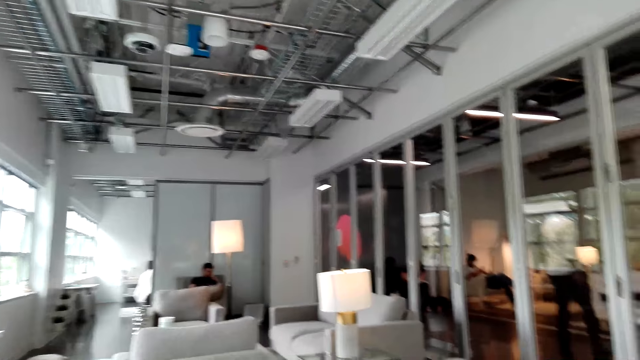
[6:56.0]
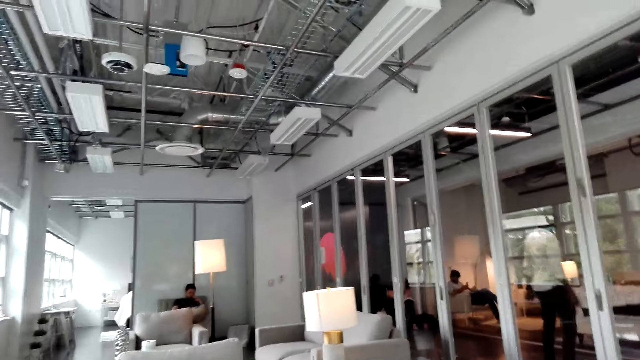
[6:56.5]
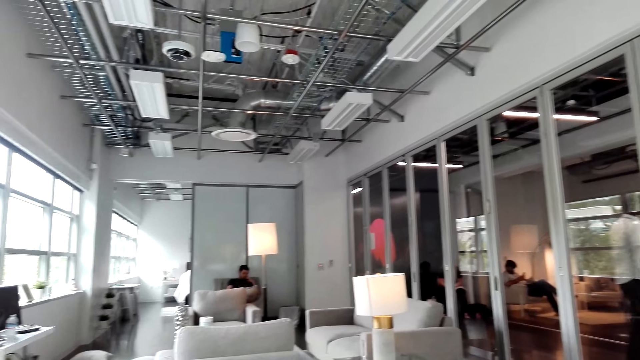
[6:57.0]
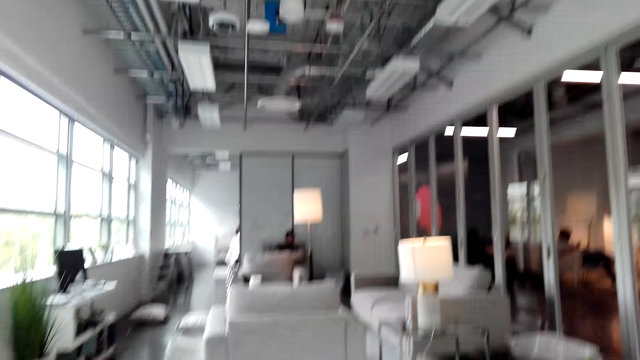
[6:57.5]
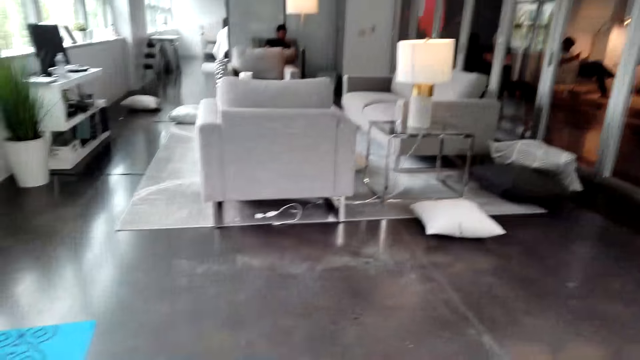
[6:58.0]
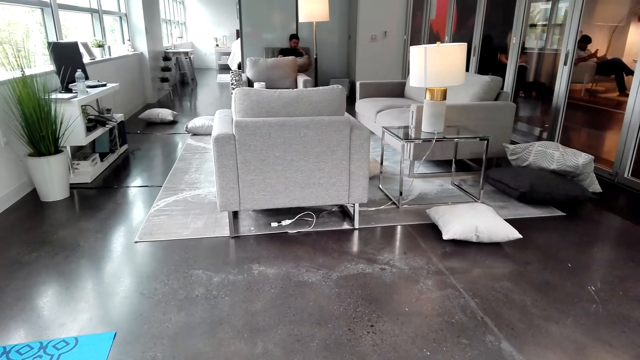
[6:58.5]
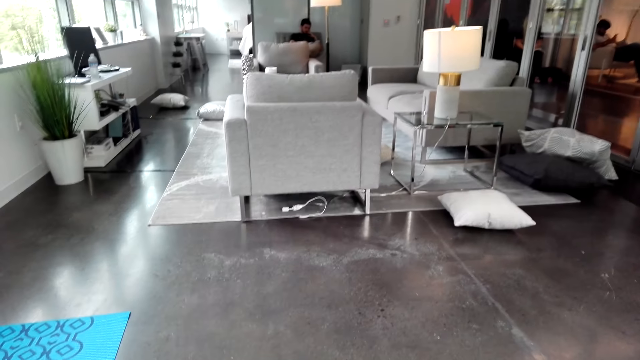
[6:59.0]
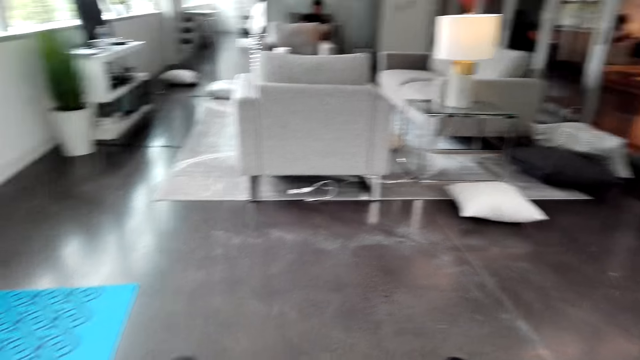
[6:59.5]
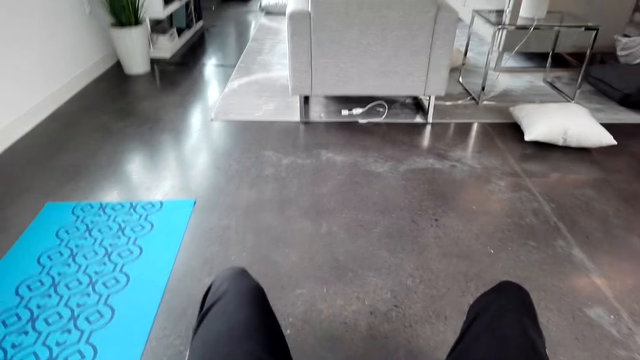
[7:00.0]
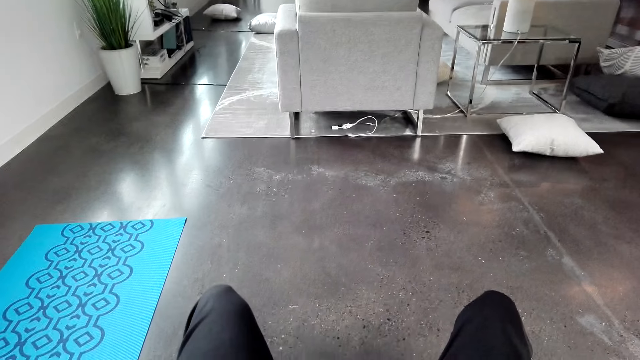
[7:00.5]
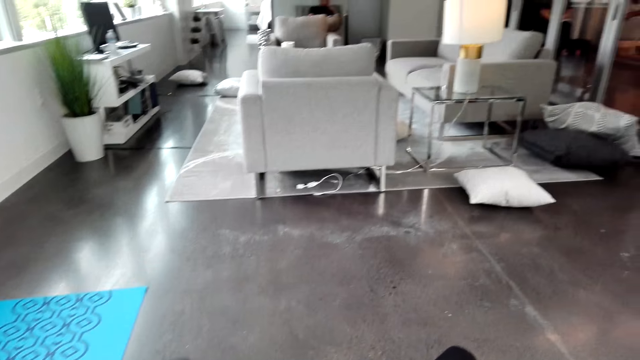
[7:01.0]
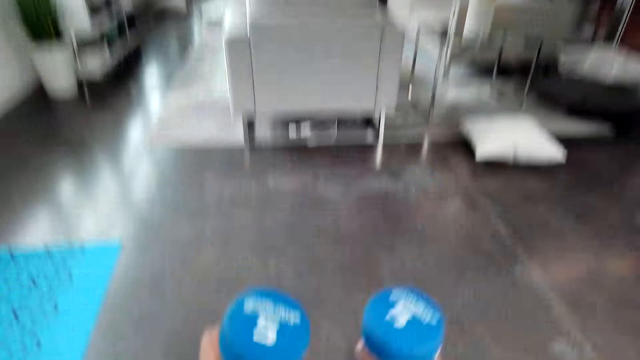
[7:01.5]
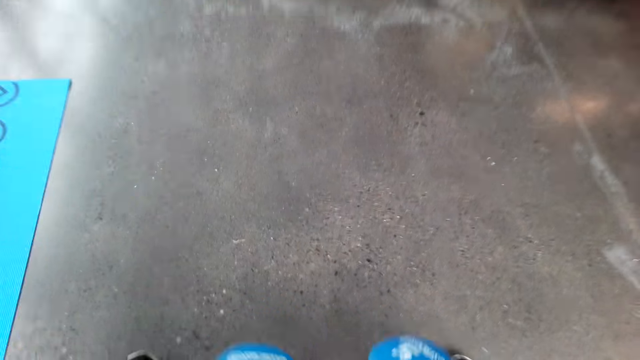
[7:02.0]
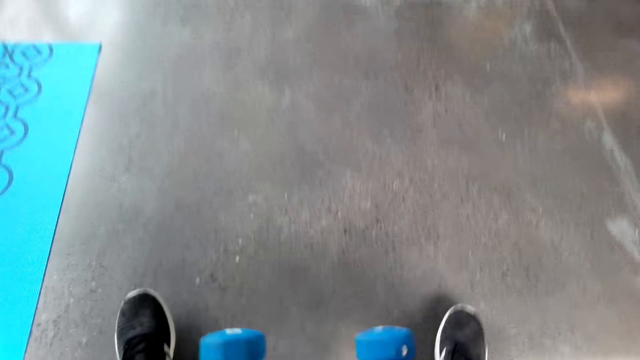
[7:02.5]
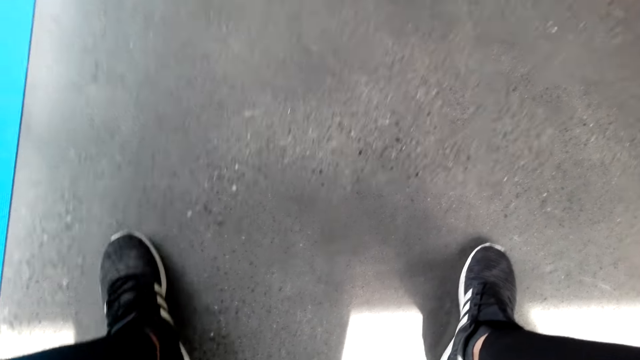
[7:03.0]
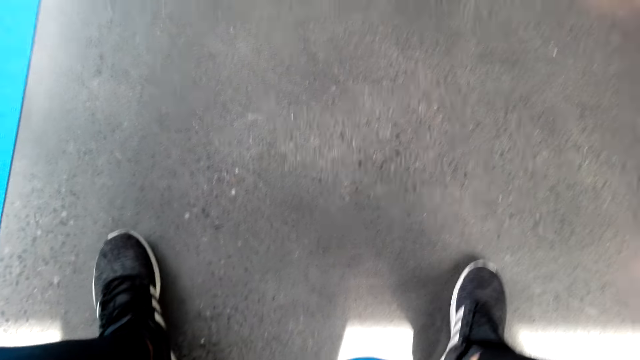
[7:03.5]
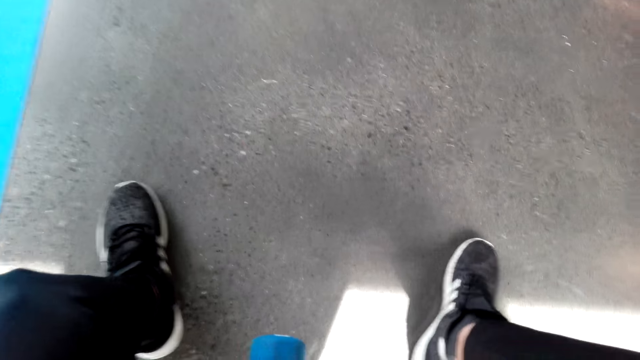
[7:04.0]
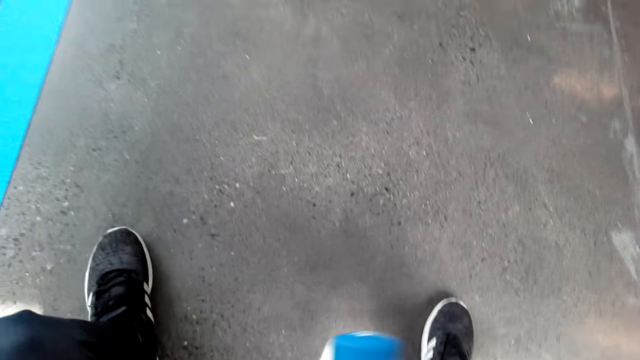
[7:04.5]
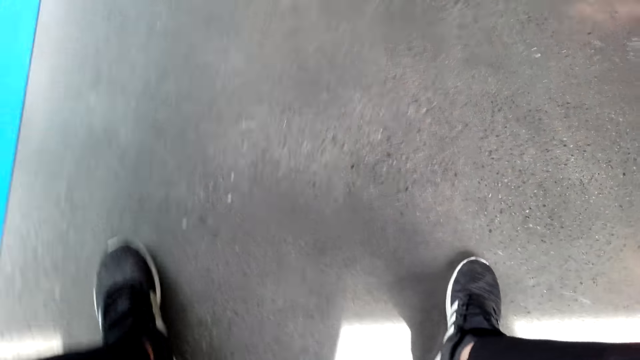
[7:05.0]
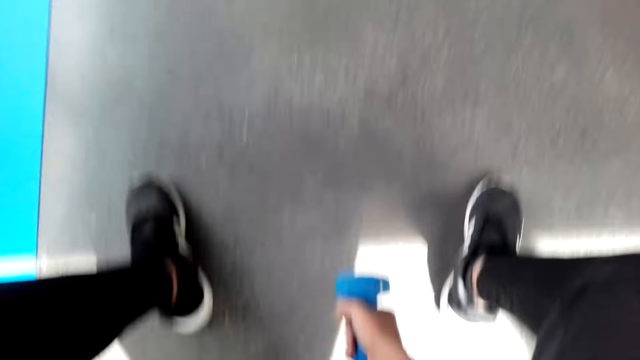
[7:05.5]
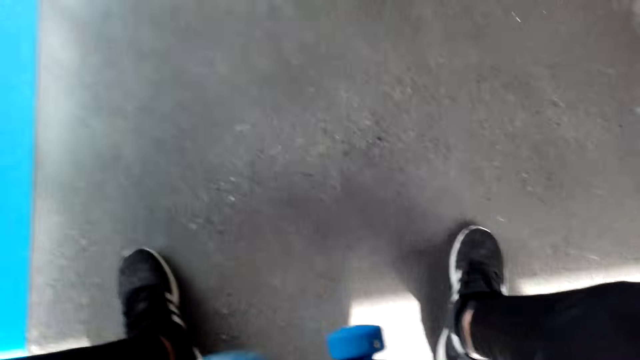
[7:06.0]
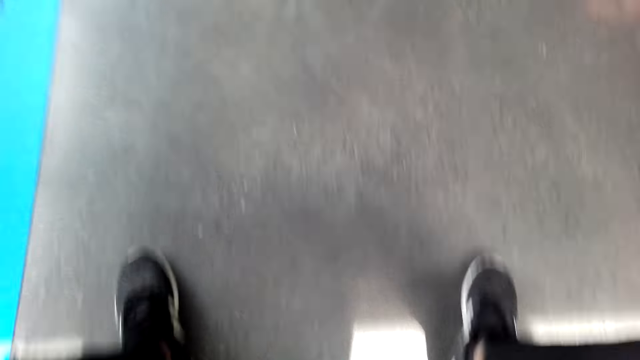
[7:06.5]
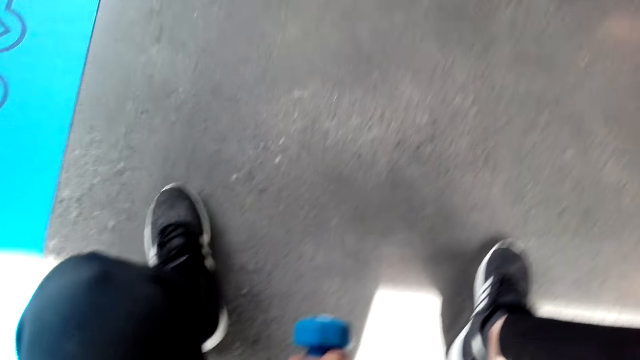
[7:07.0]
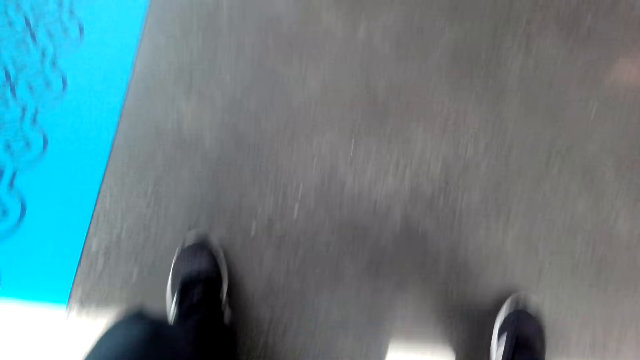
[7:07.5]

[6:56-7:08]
The camera wearer lifts up the dumbbells in his hands up and down.

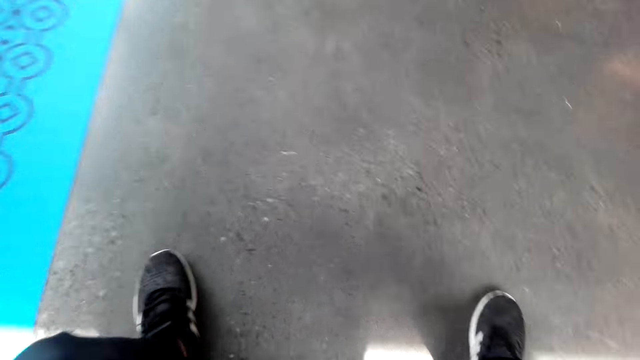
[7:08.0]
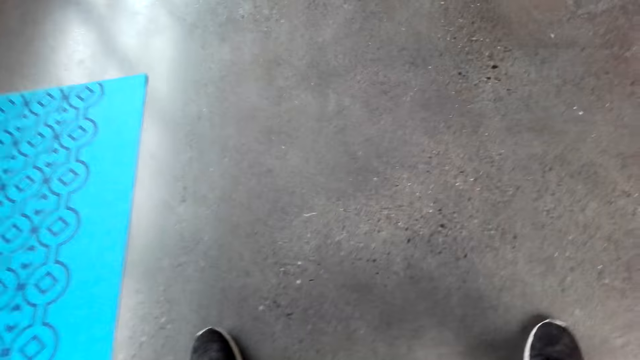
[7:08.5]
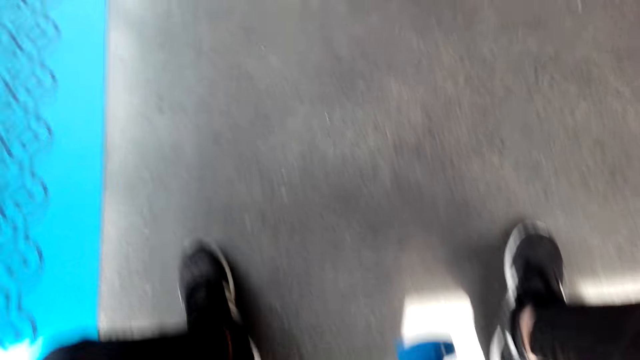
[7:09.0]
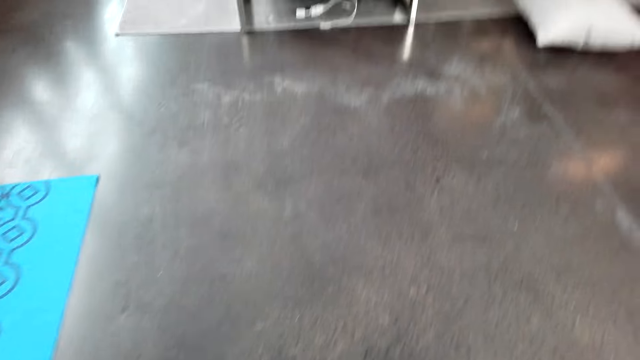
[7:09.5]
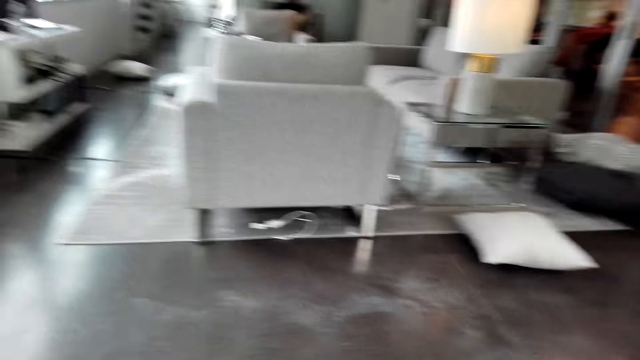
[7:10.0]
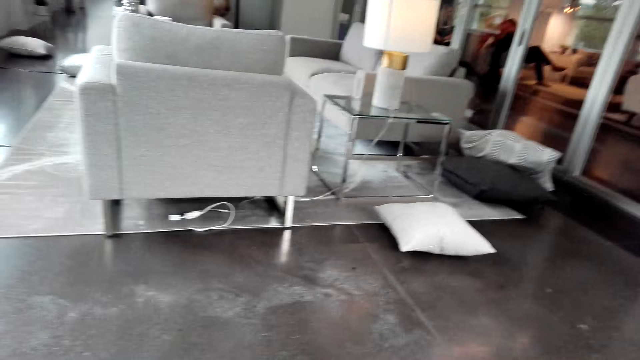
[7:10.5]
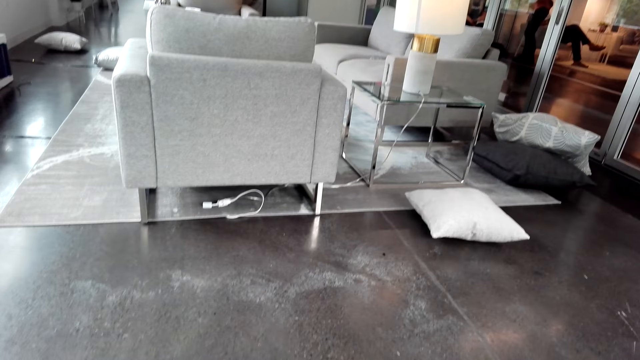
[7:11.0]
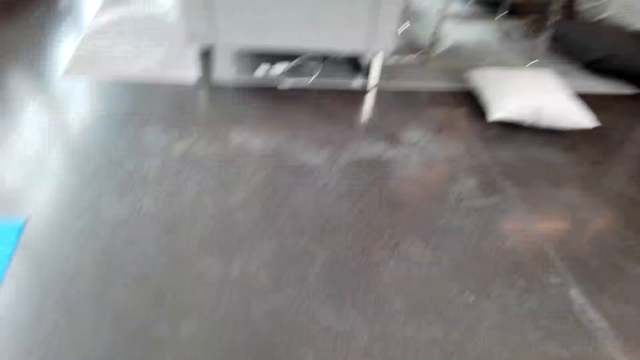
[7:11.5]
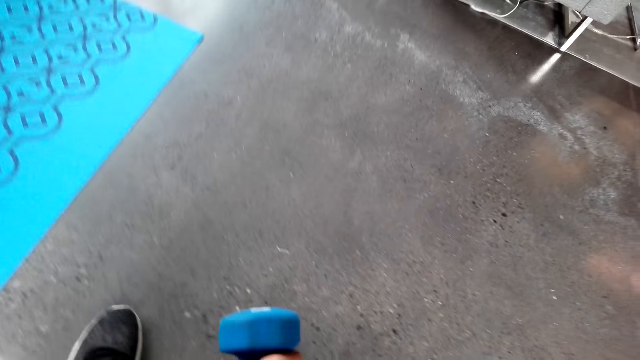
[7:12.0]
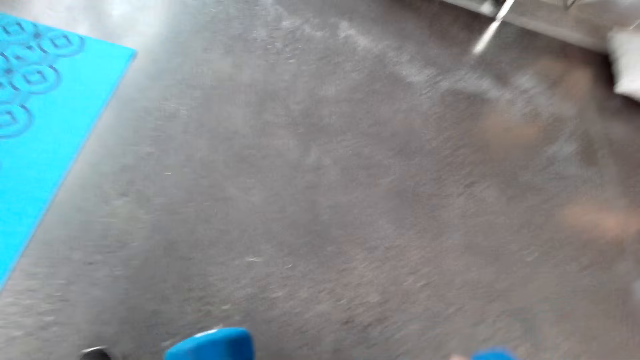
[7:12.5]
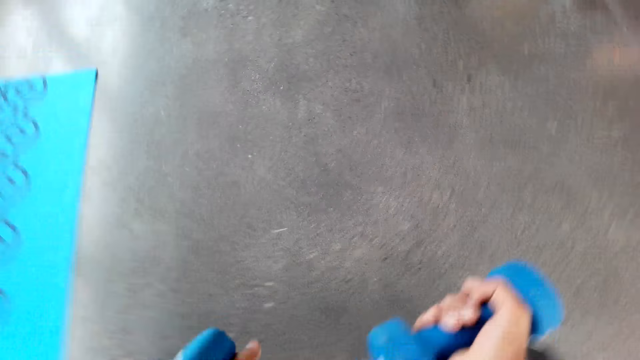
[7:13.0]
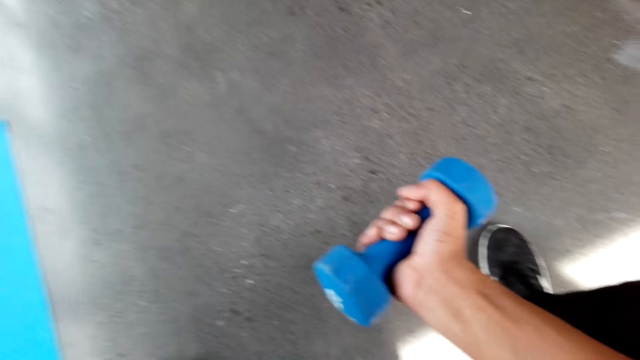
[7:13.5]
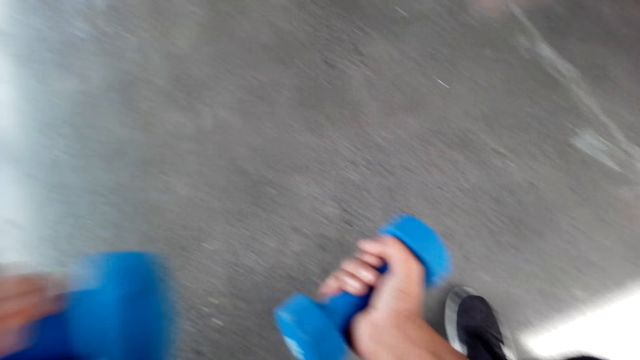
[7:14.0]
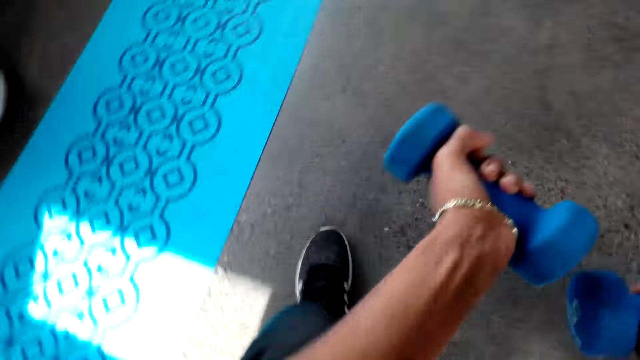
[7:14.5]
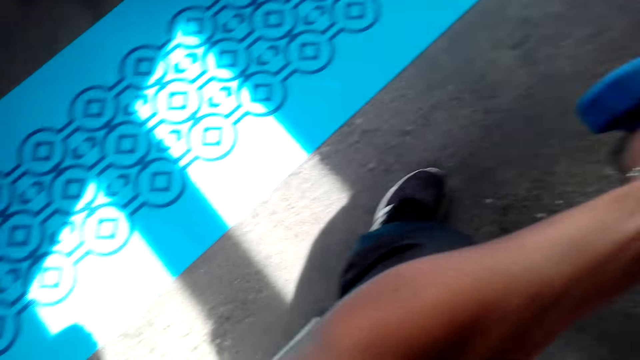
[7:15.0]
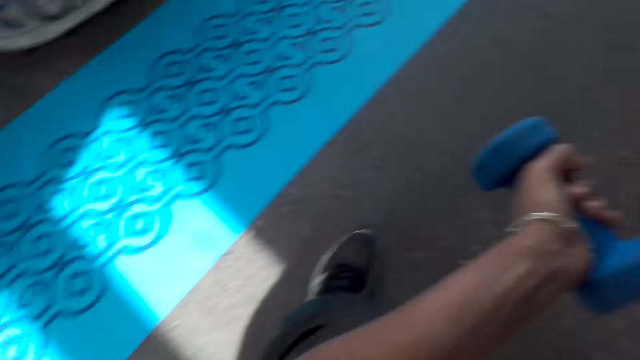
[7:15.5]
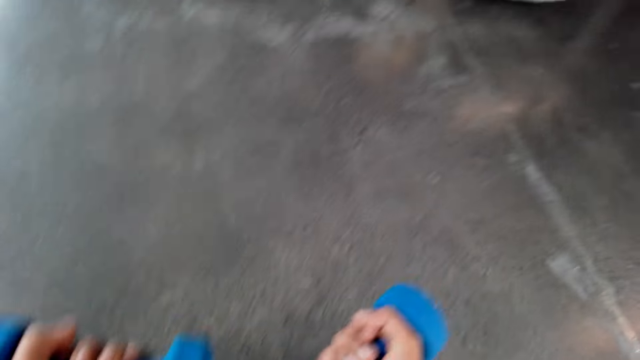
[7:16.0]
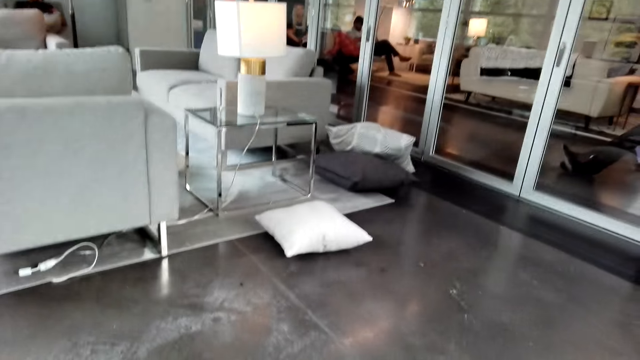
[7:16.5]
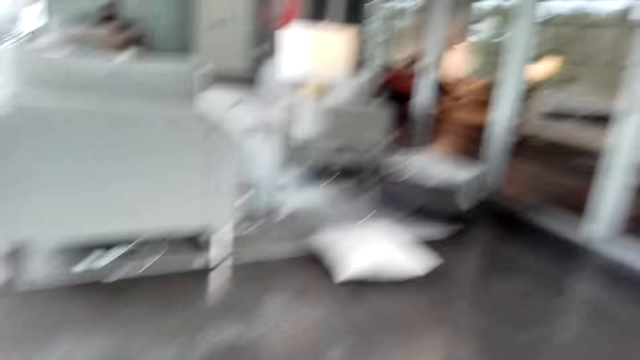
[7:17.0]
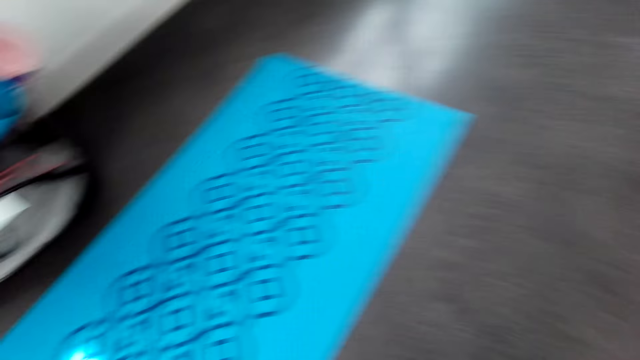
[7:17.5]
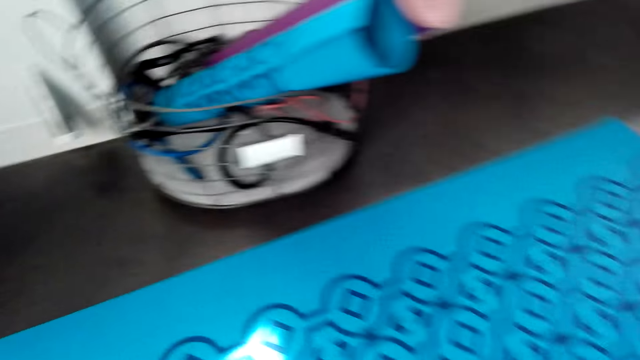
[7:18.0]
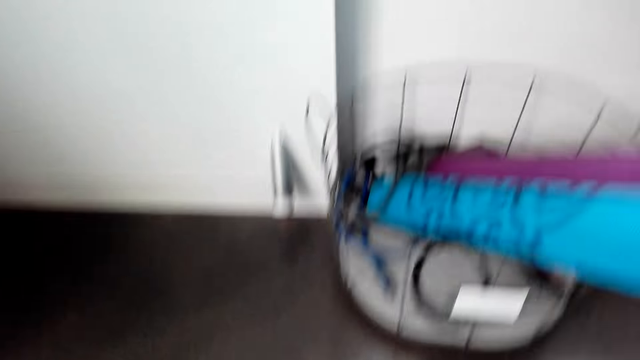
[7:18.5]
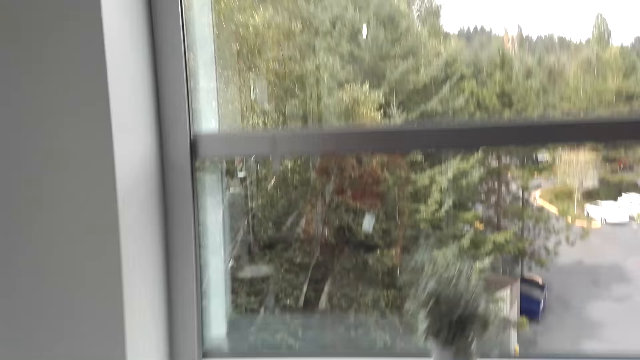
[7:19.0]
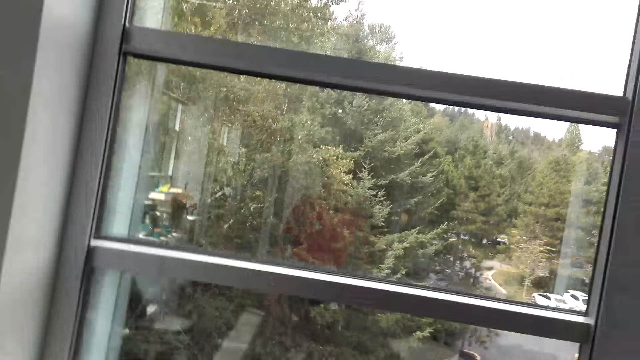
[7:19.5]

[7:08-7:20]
The camera wearer stands up on his feet.
